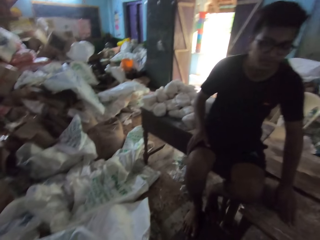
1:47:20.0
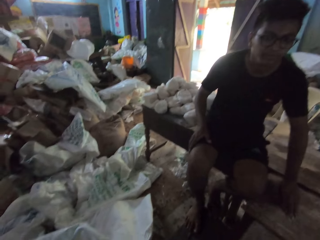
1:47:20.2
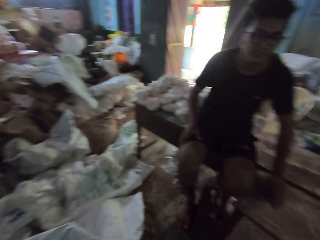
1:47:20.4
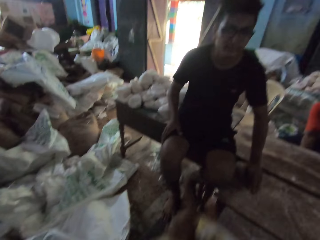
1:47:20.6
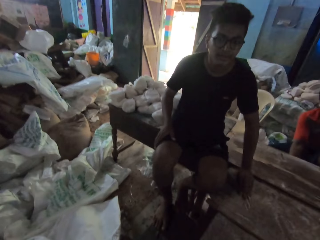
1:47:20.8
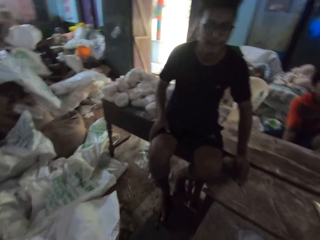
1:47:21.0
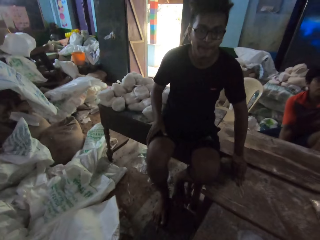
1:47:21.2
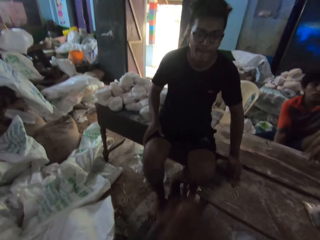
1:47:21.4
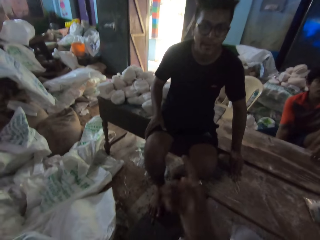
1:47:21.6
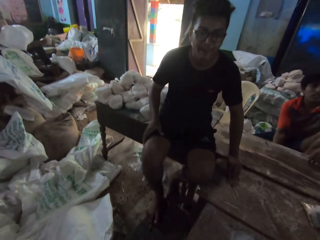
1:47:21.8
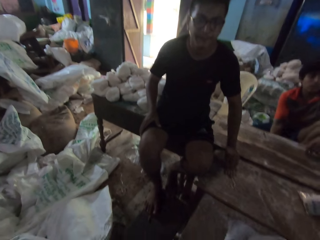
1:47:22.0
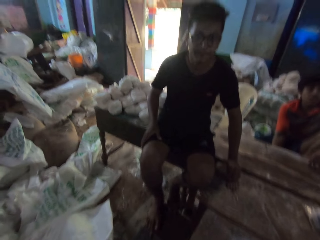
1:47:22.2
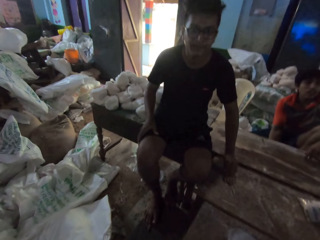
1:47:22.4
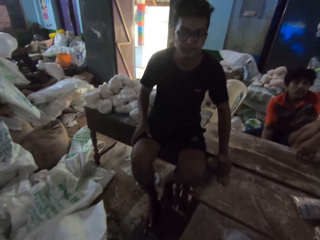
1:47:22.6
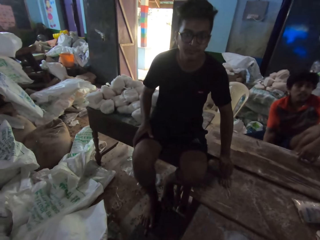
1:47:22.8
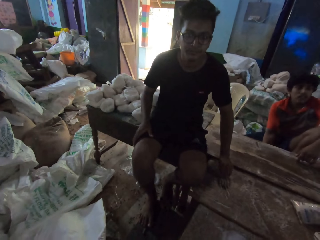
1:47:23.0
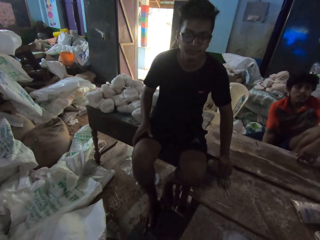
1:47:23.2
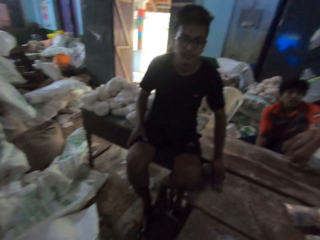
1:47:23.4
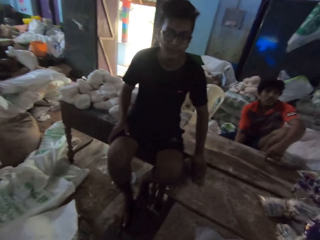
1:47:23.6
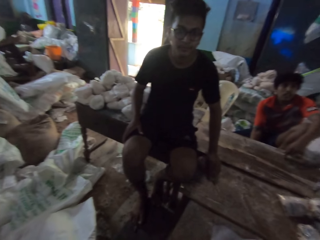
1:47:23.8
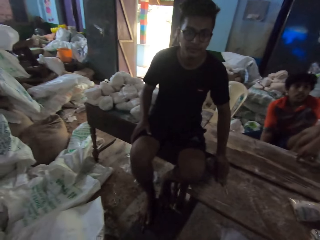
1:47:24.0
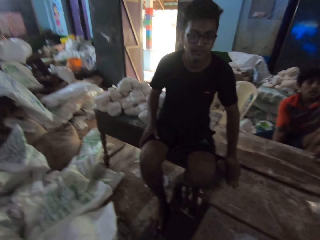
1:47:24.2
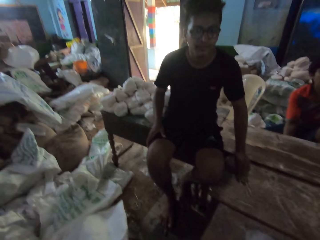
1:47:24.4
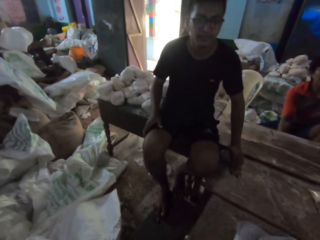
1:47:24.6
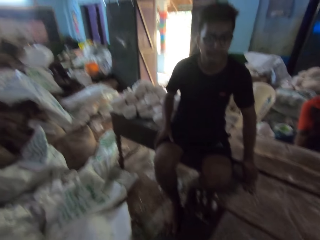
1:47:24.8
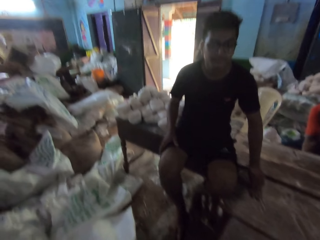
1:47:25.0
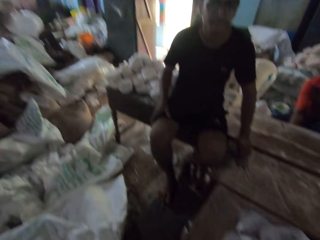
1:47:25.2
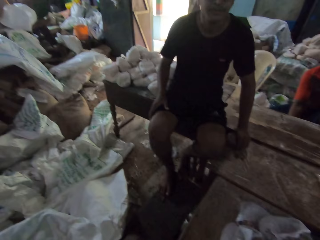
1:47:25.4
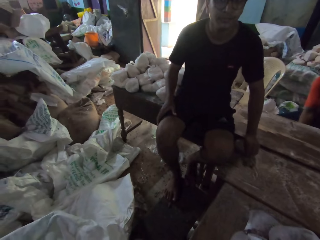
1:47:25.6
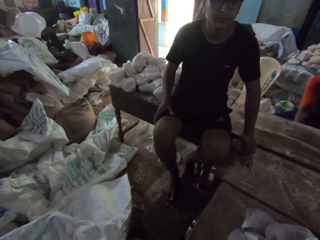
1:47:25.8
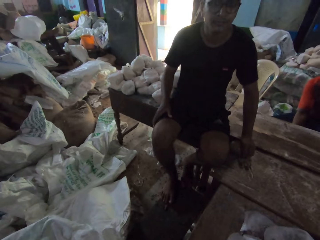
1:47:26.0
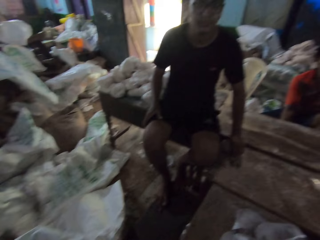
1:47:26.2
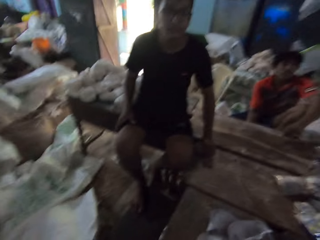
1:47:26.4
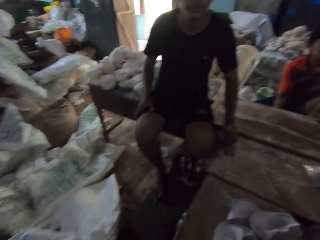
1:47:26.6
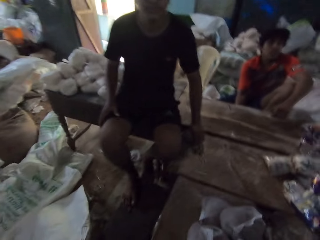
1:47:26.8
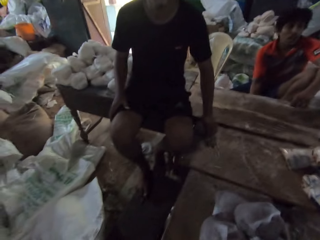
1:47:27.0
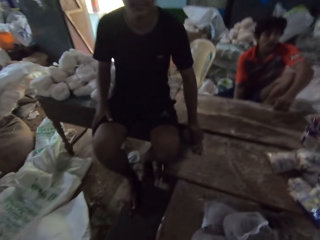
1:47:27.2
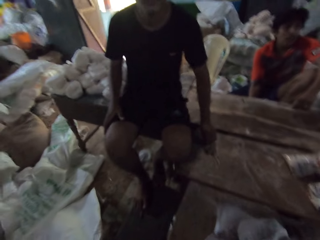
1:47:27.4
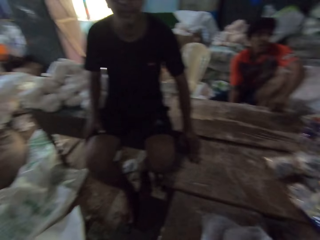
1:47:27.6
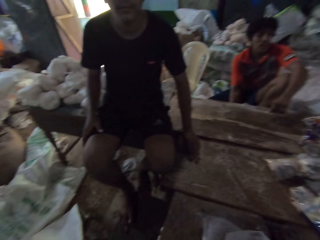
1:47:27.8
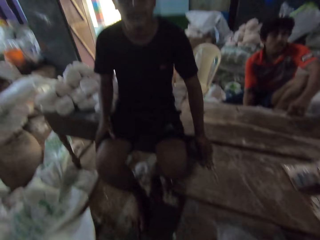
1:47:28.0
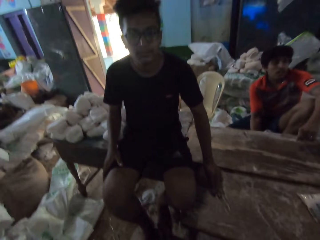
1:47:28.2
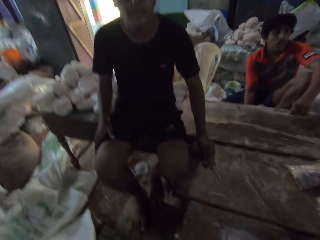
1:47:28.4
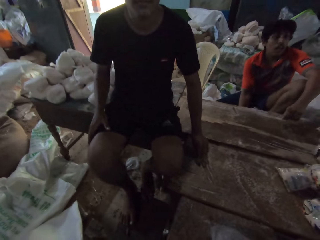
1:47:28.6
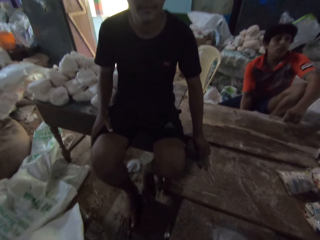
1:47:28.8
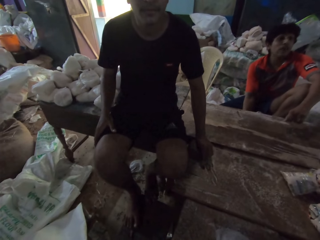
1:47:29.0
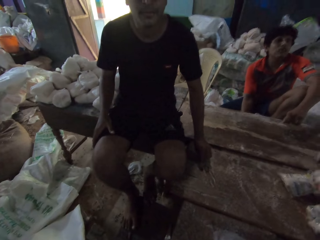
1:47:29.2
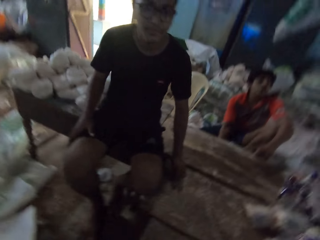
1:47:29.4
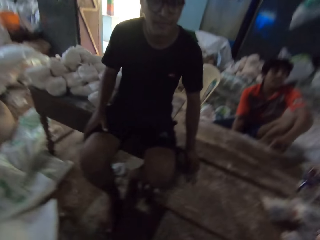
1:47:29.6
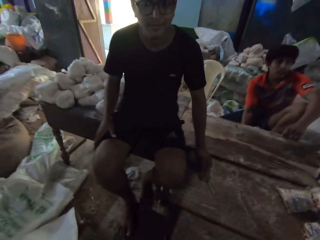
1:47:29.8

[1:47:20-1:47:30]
A person looks at the camera wearer. The camera wearer swings the head side by side.

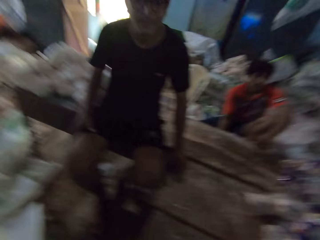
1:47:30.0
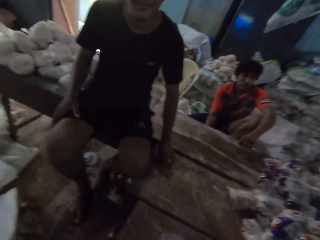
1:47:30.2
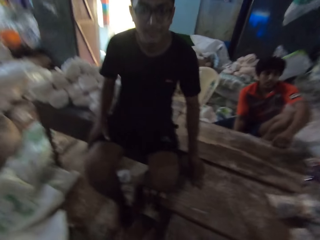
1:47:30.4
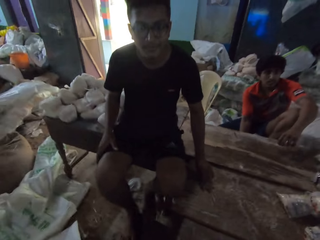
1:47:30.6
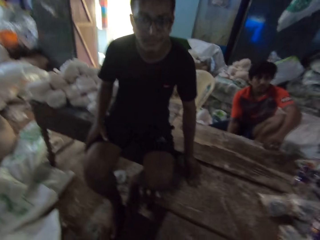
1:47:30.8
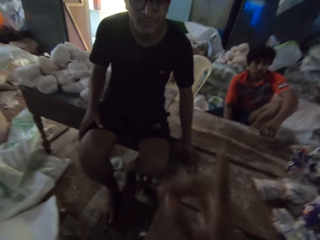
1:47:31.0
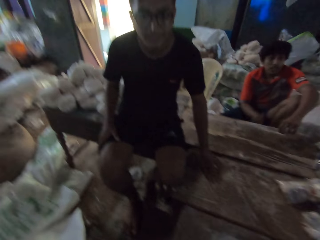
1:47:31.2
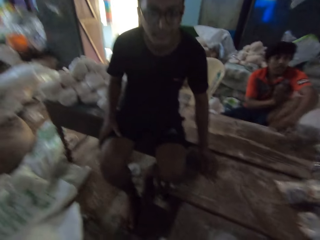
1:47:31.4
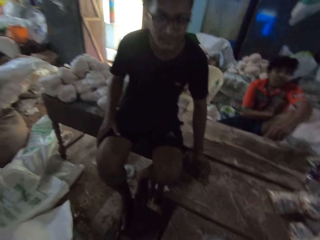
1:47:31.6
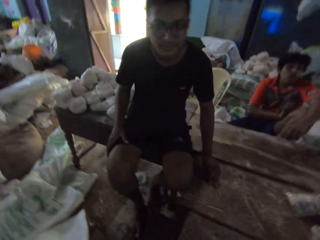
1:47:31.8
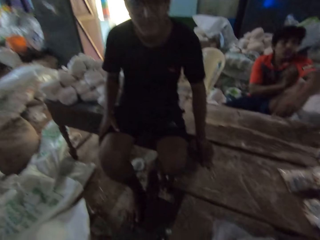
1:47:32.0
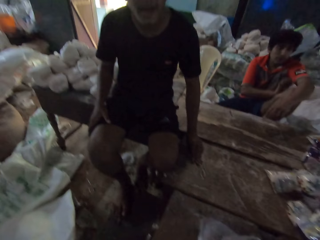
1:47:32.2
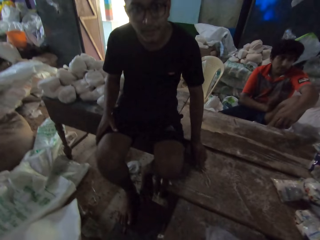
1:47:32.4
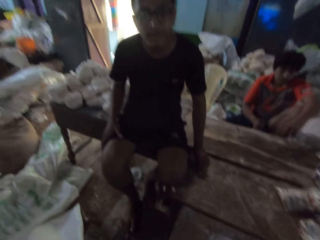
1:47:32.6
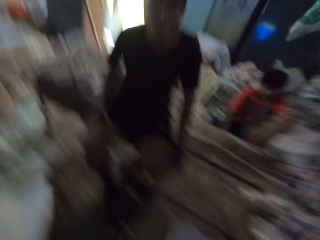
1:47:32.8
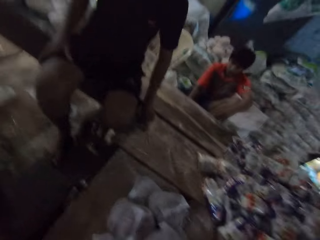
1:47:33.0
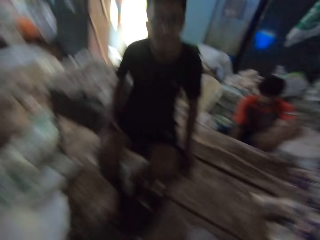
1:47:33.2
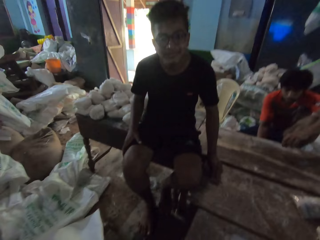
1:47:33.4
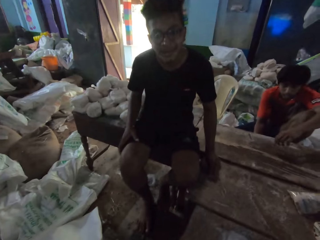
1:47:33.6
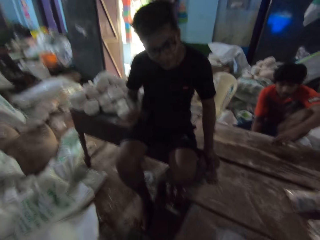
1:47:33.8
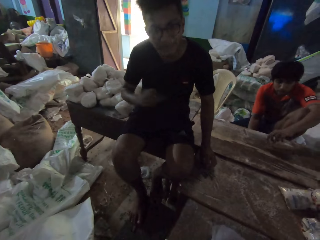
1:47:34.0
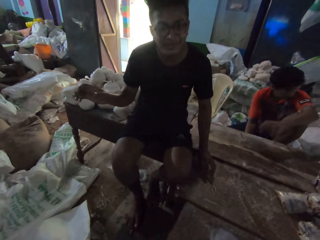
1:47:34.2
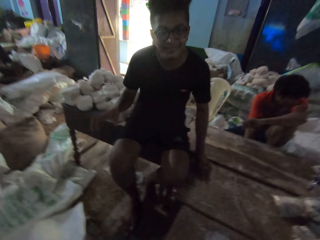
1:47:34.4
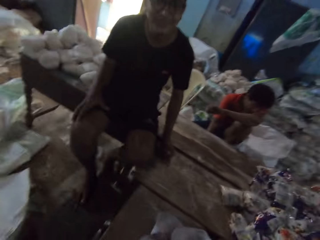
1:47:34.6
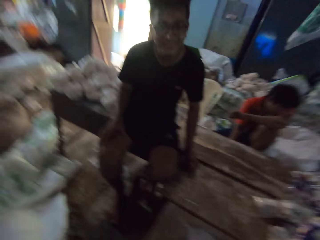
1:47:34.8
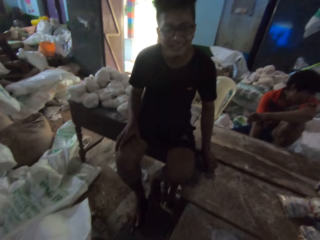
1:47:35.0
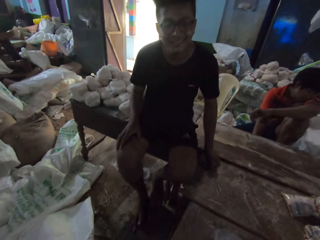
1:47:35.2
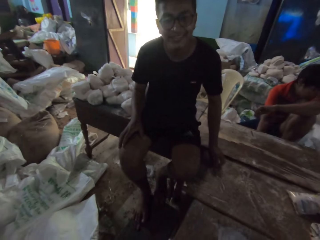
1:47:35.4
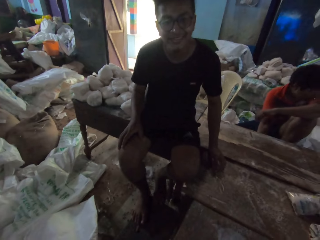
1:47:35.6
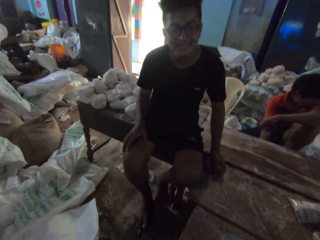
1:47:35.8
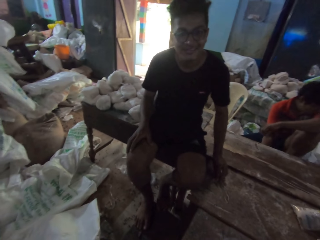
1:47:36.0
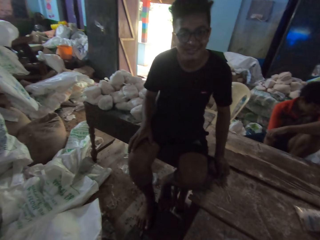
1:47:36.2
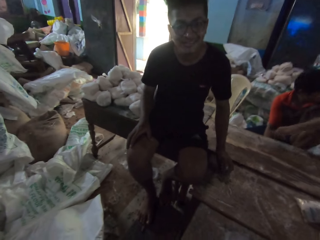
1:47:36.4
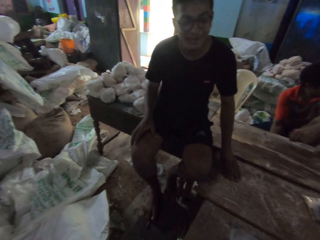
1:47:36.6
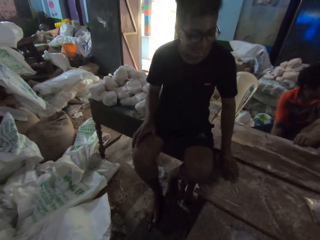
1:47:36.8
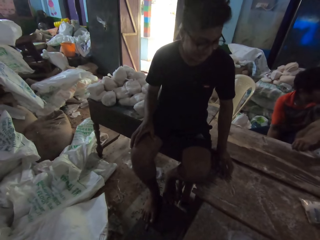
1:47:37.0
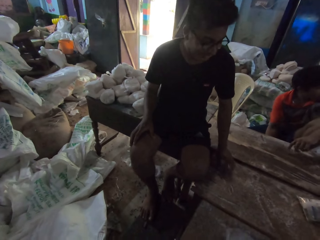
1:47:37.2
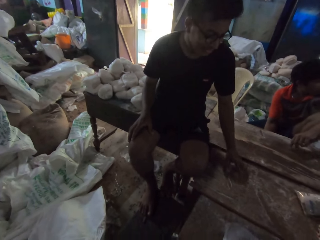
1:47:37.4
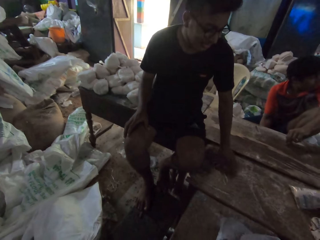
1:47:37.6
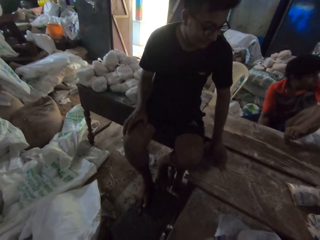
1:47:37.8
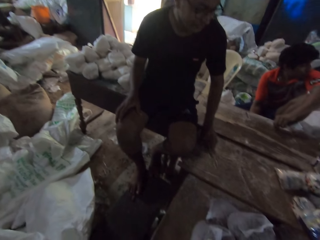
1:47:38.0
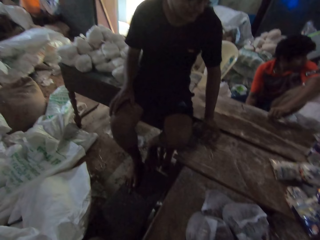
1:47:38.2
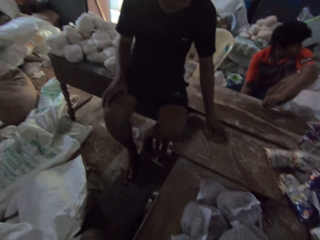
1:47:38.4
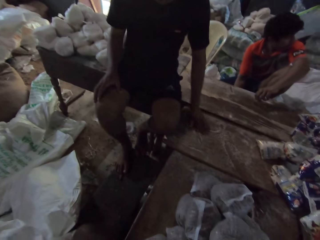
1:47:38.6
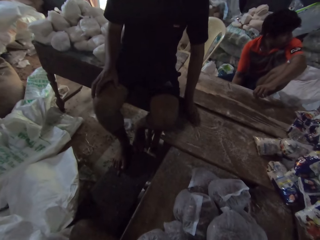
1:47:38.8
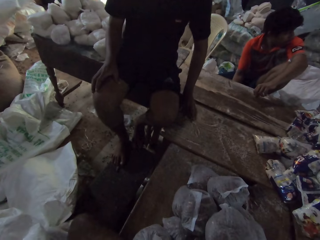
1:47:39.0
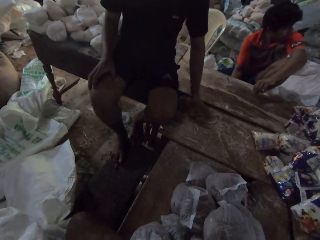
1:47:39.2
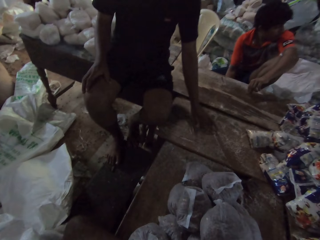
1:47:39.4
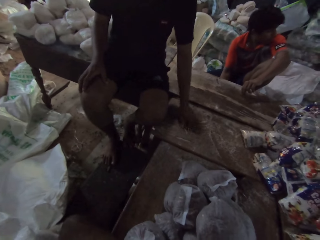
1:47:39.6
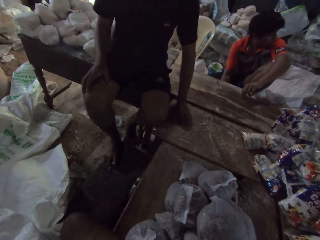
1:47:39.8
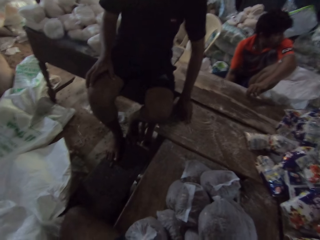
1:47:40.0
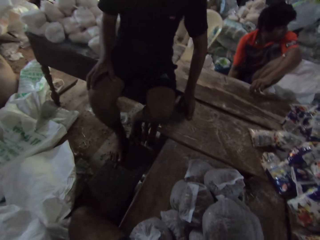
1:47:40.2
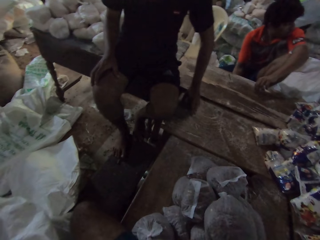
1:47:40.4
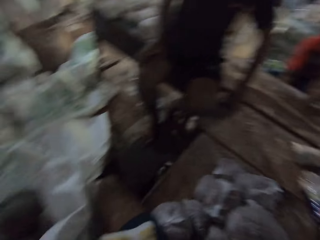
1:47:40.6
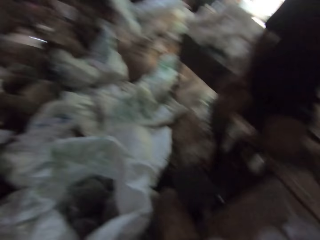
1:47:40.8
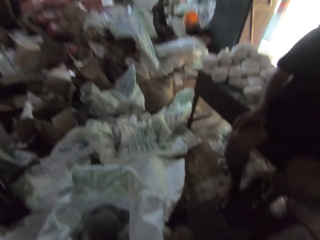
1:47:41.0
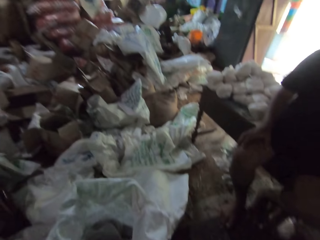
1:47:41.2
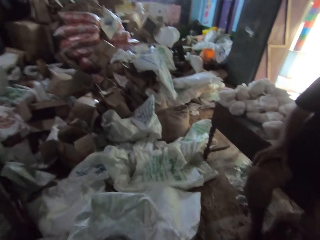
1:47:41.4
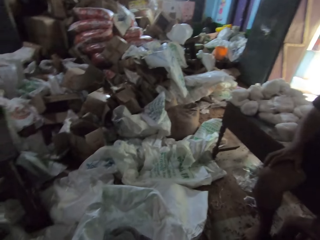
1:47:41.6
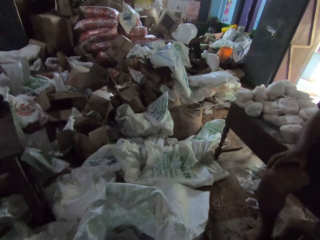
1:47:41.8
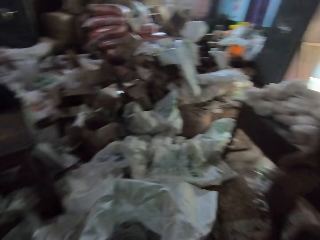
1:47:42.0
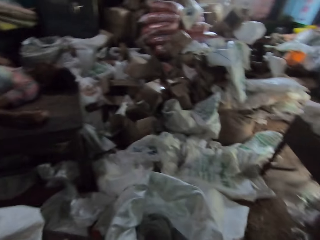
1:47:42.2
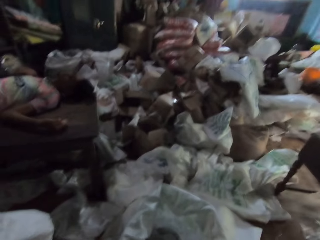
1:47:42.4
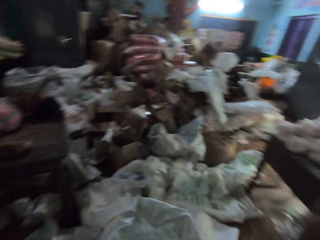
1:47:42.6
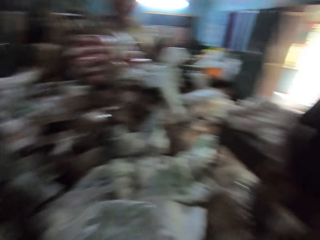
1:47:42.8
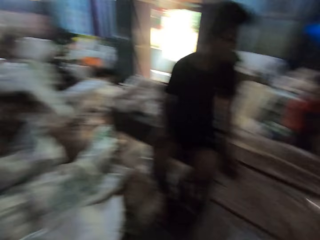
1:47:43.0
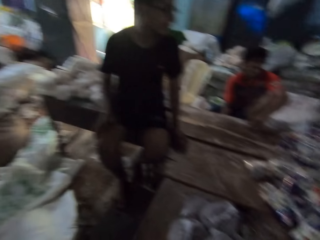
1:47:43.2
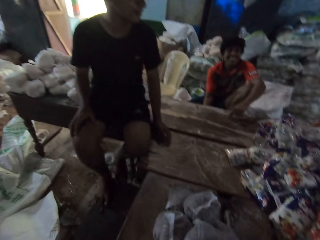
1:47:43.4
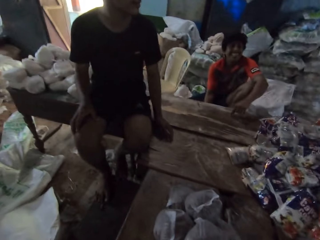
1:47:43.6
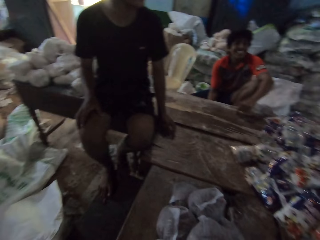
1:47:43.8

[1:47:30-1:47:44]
The camera wearer moves hands. They turn the head. A man talks to the camera wearer. The camera wearer turns the head. The man talks to the camera wearer. The man scratches the table with his right hand and touches the table. The camera wearer turns around.
